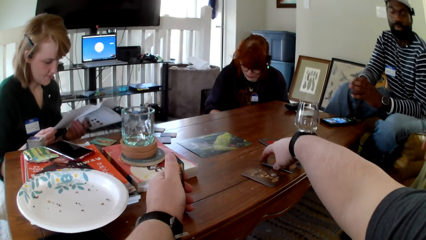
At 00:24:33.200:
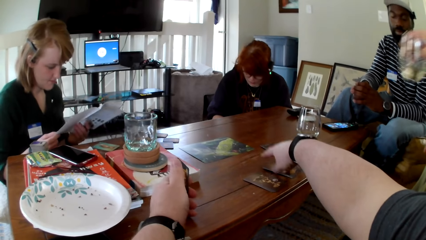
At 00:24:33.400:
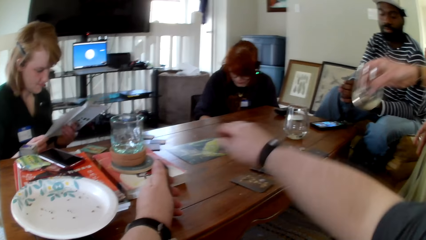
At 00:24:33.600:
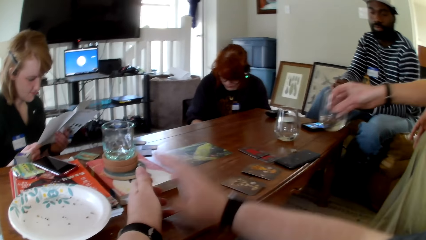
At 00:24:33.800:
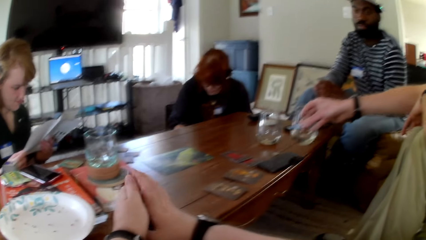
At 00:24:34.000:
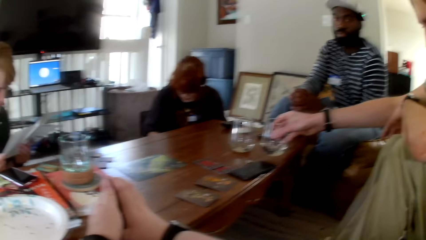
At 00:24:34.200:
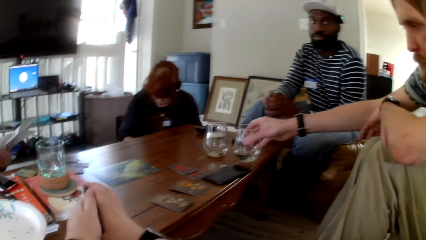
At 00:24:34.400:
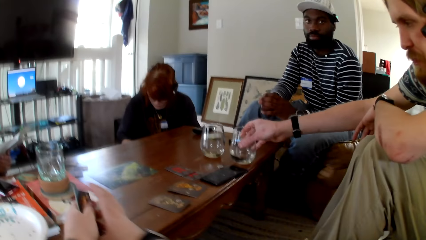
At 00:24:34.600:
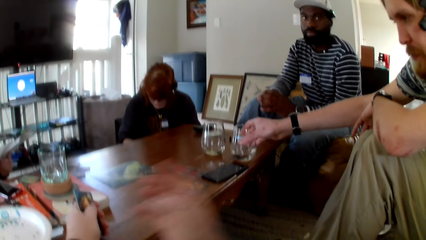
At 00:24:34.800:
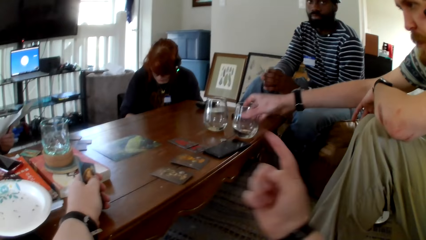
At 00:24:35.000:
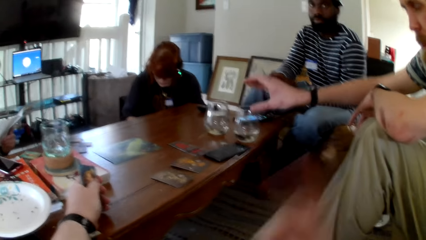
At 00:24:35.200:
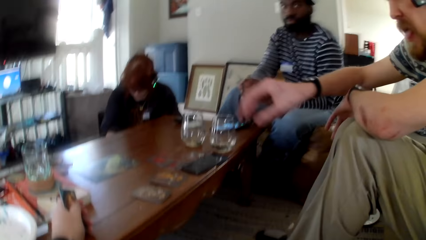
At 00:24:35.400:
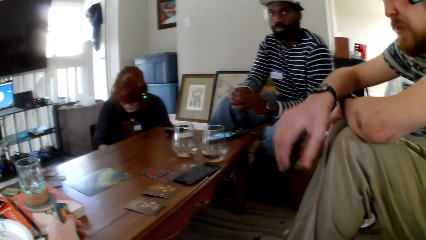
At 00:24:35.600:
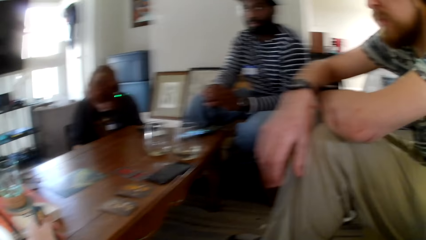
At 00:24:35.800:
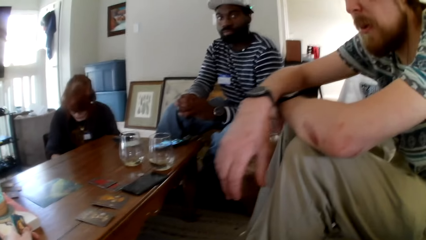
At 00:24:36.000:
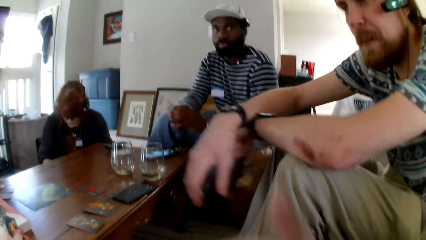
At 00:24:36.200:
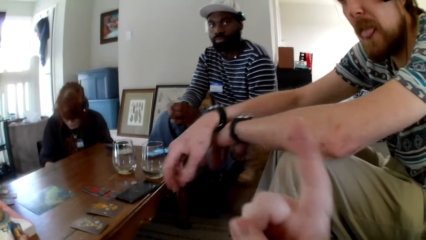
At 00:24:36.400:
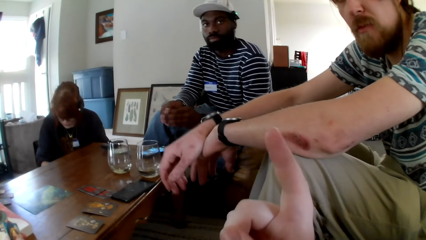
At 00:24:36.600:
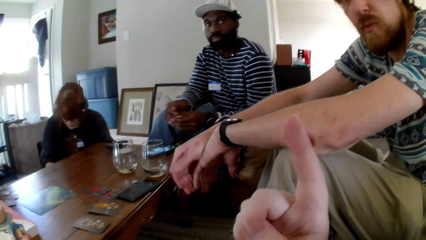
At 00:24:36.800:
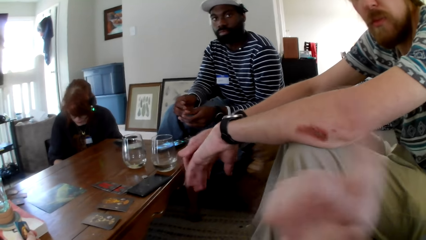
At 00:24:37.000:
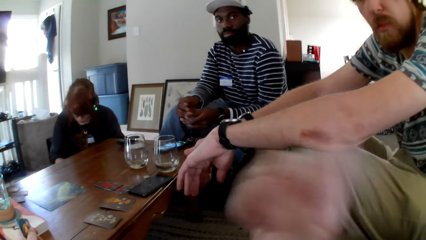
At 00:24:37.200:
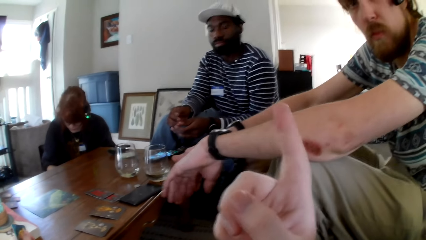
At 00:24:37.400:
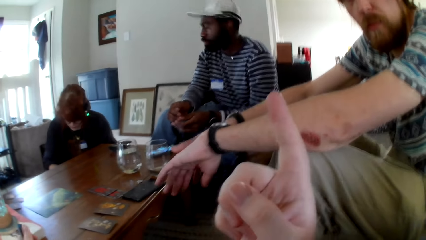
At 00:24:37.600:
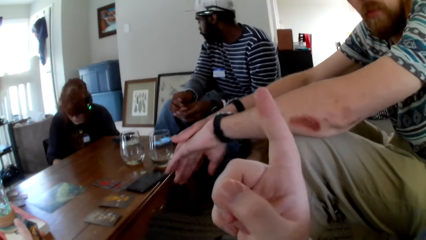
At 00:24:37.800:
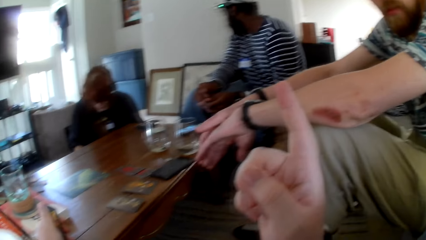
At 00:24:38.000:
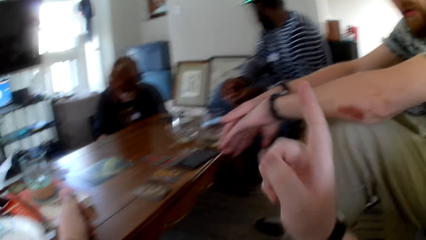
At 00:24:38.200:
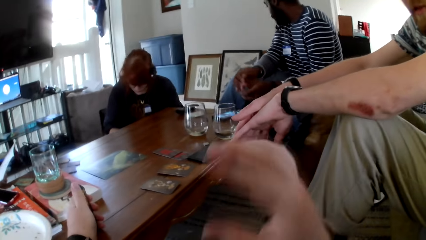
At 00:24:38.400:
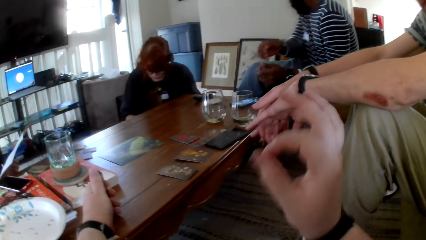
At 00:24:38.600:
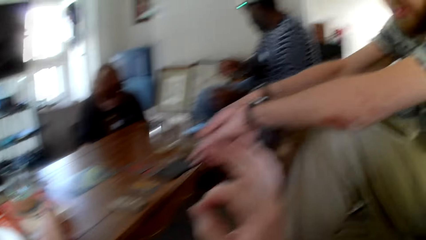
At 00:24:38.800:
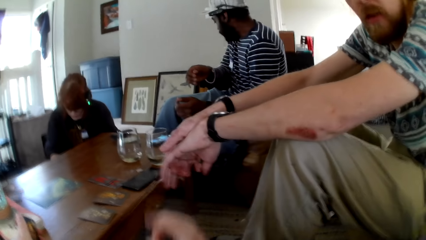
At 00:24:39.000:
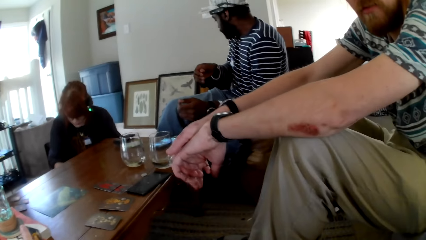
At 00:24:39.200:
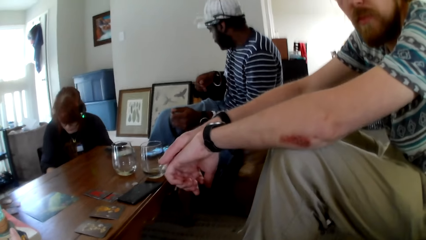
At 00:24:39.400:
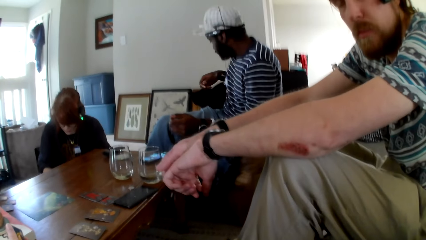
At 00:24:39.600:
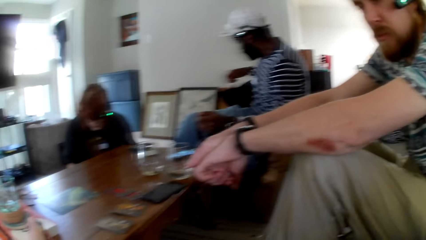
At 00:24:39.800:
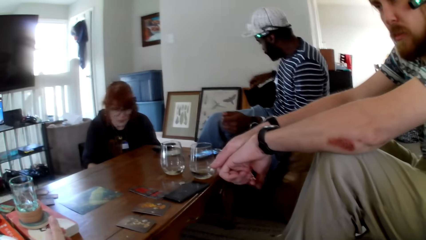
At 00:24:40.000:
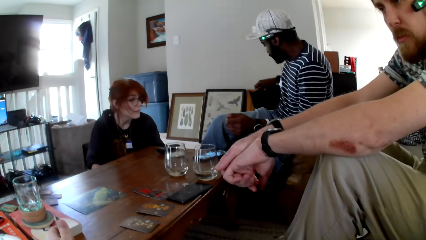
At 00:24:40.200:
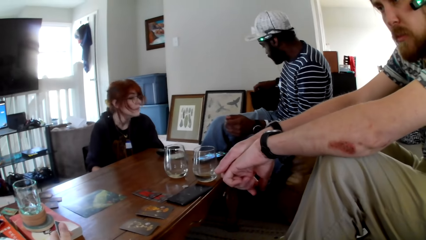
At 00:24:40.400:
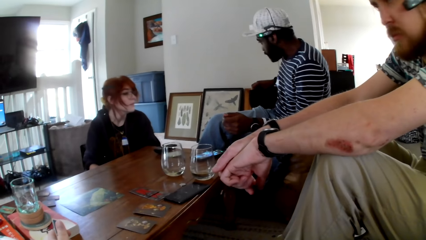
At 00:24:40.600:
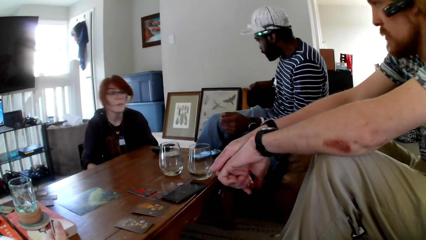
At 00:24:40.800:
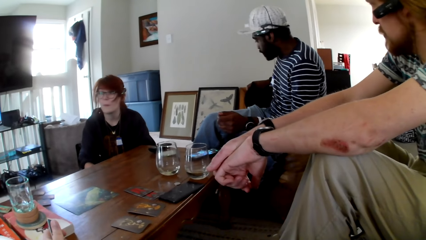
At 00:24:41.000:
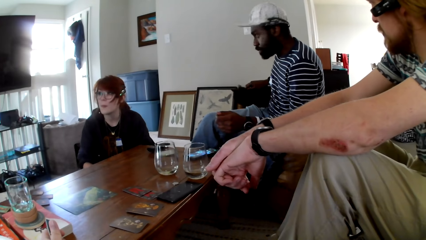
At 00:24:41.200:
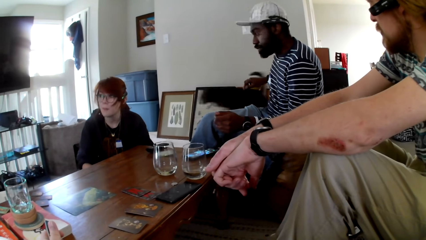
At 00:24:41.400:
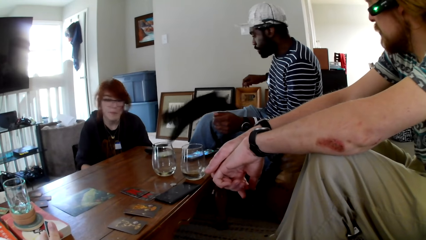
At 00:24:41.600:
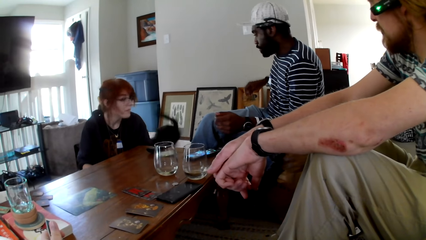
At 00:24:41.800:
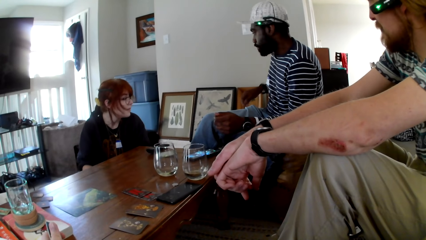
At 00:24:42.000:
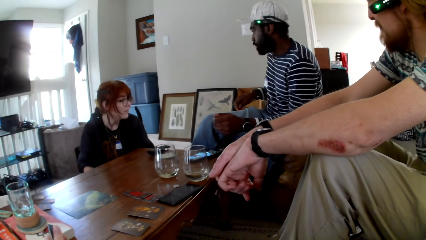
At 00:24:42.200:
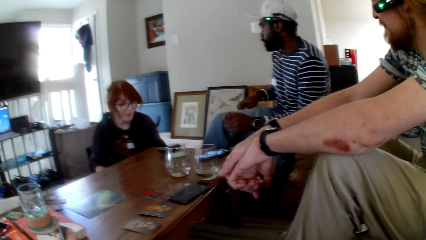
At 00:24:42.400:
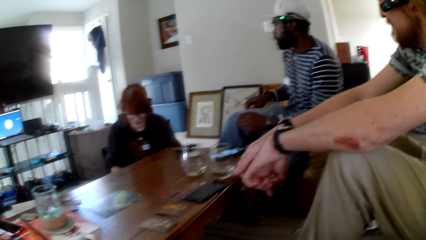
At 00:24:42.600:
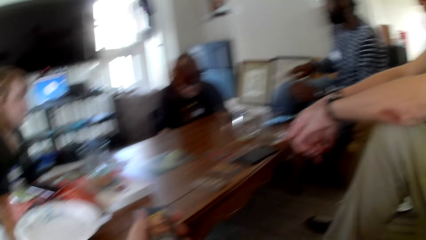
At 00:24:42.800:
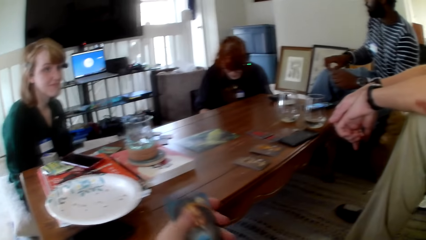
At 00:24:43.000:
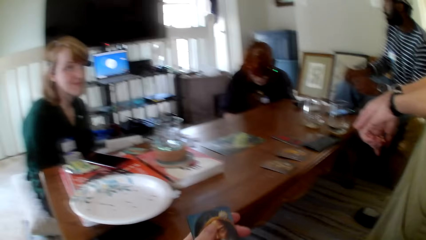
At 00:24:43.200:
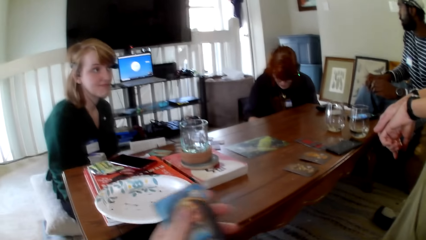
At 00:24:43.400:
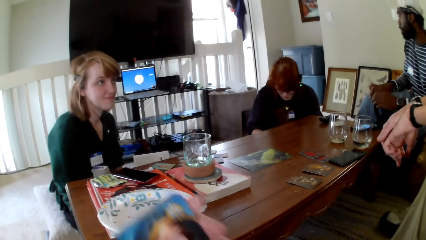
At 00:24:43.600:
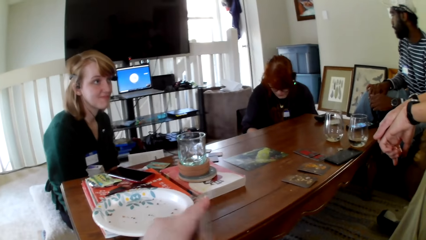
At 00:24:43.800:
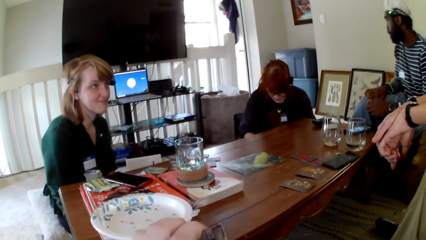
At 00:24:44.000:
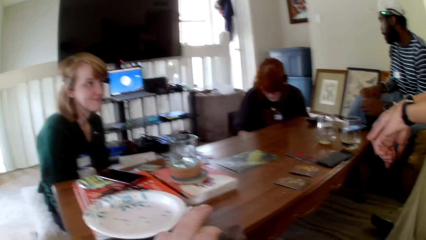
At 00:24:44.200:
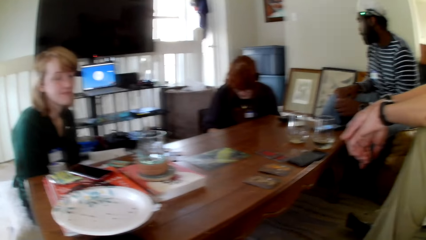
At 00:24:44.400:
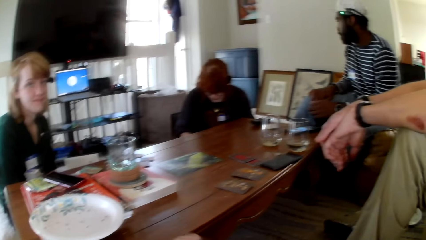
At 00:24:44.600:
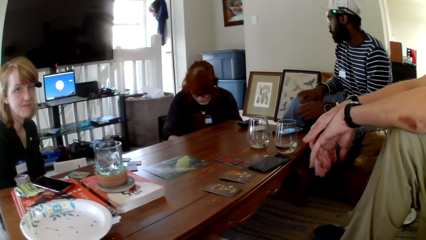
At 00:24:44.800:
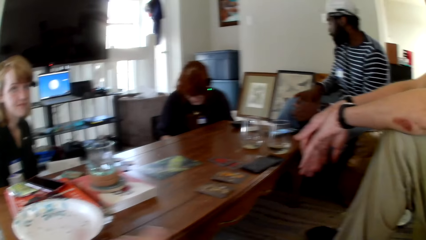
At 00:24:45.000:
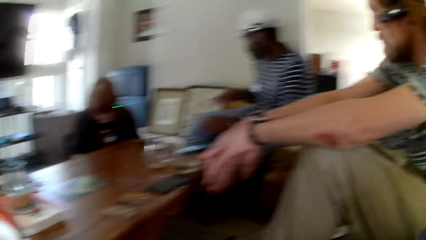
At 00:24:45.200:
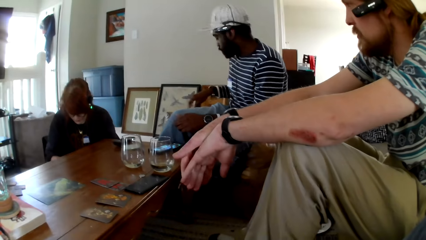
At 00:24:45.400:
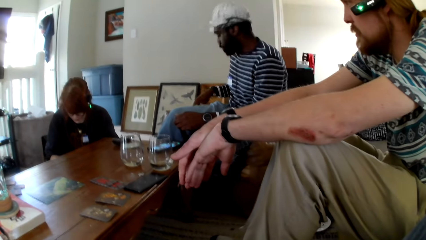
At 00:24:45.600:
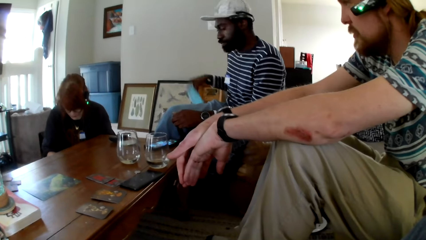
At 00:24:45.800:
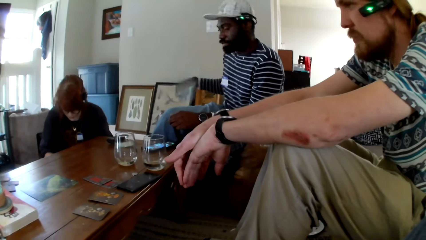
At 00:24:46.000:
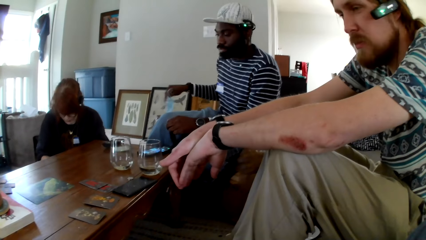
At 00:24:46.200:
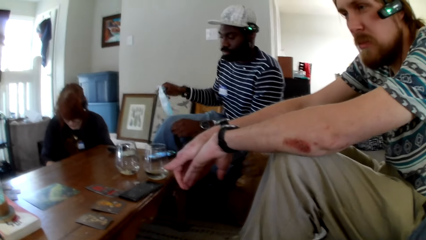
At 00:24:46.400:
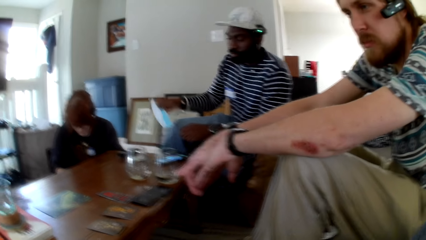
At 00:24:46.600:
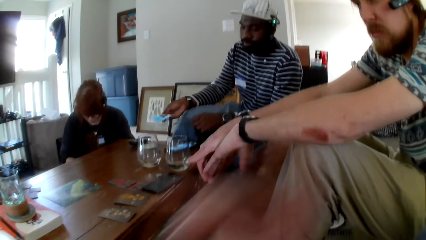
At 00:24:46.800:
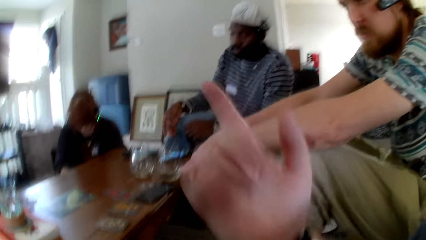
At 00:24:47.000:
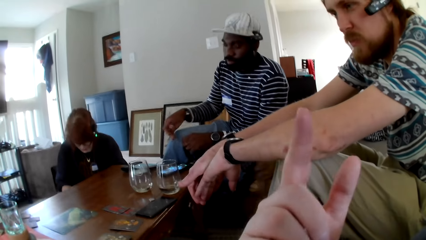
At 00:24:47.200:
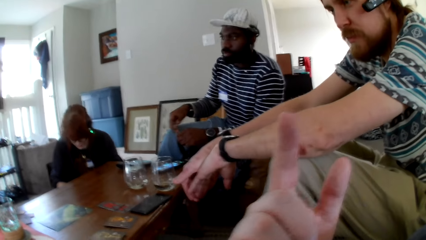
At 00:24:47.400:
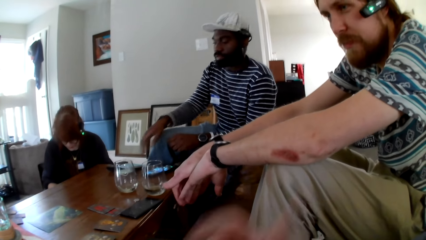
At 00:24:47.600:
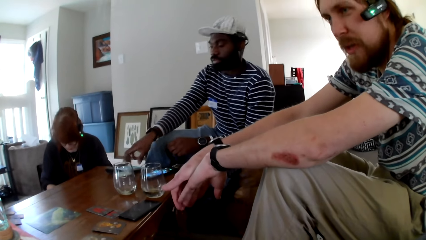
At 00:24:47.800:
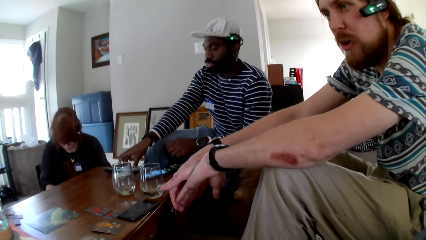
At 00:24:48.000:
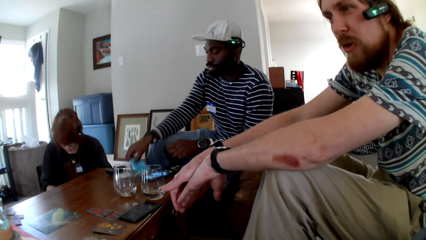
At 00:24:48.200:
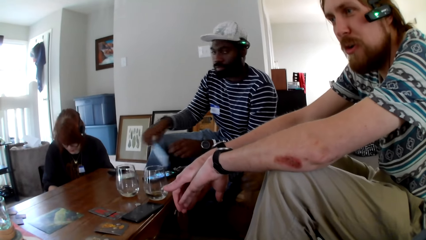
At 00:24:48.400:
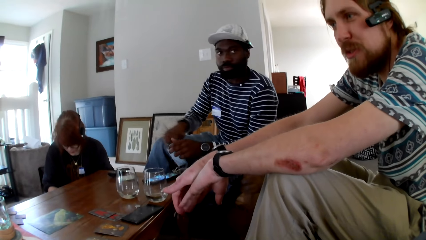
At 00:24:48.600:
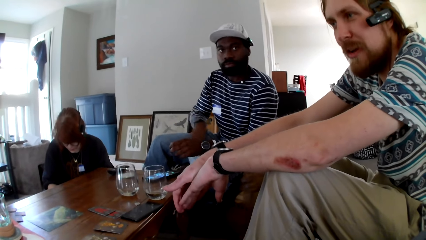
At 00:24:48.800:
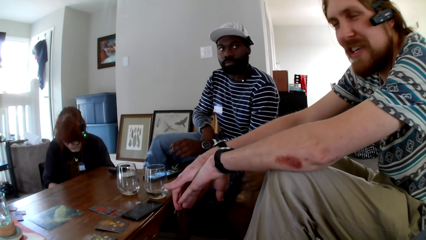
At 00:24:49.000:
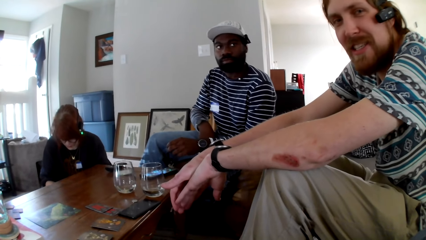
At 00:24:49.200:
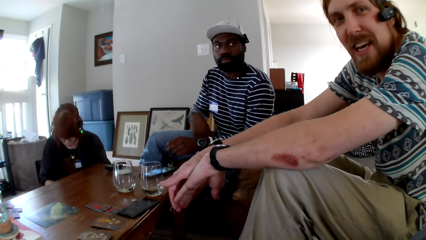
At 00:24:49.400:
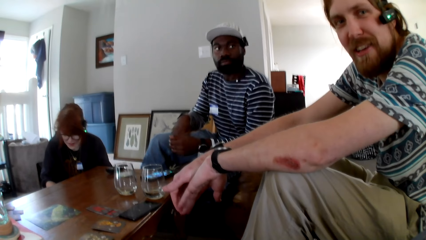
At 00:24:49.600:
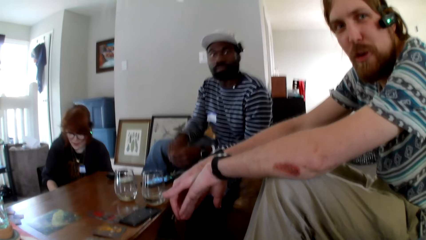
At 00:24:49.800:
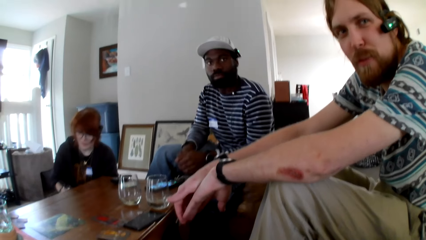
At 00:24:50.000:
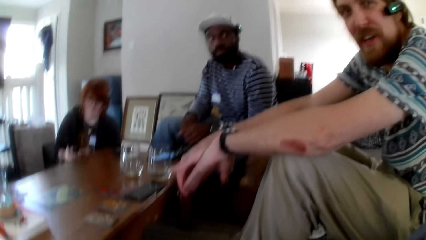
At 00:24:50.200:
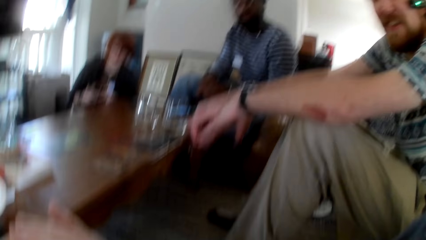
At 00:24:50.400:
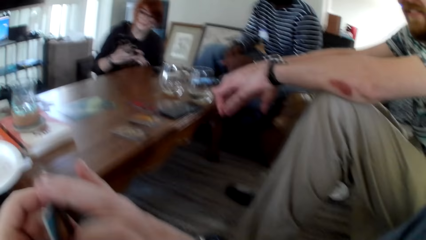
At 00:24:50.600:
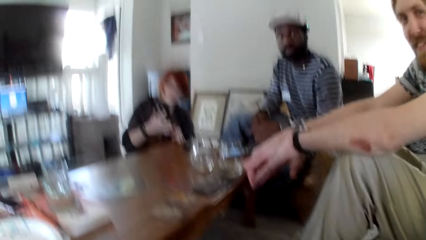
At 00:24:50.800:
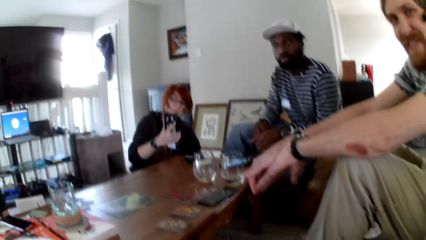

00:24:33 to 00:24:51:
The camera wearer touches the cards. A man puts the glass on the table. The camera wearer gestures his hand. He raises his hand up. Another man holds something, pulls his hand off something, supports his hand on his leg, and picks up a mask. The camera wearer gestures his hand. The other man puts the mask on the table, picks up the mask, and puts the mask on the chair. A person puts hands together. The first man talks to the camera wearer.
